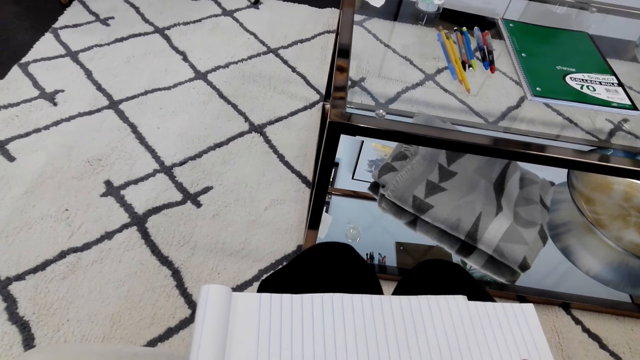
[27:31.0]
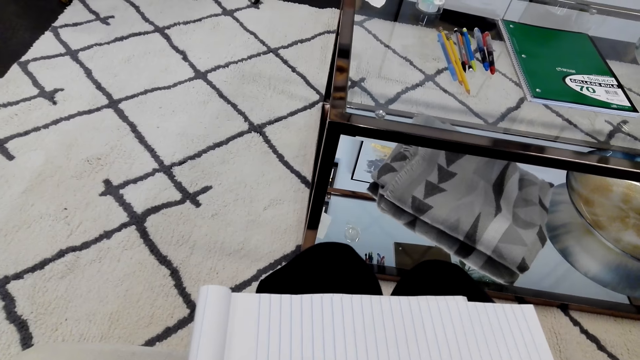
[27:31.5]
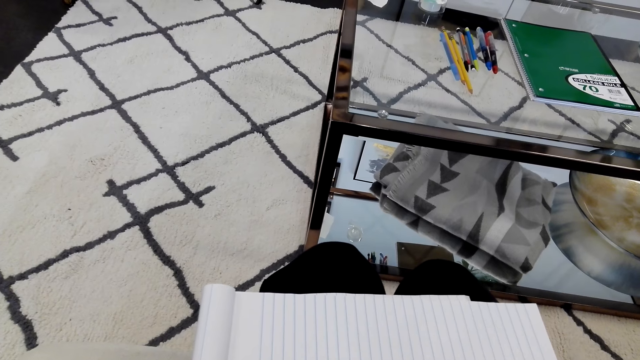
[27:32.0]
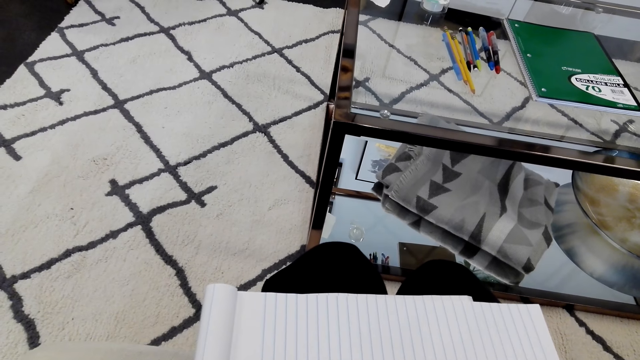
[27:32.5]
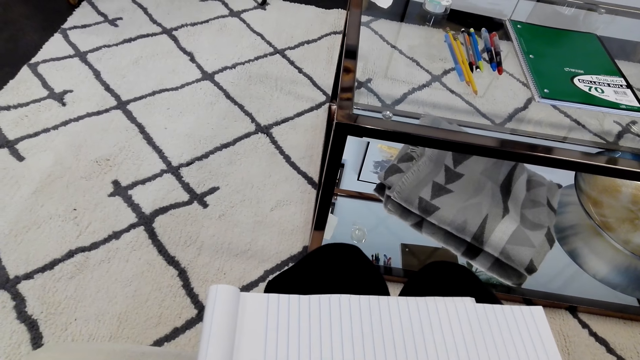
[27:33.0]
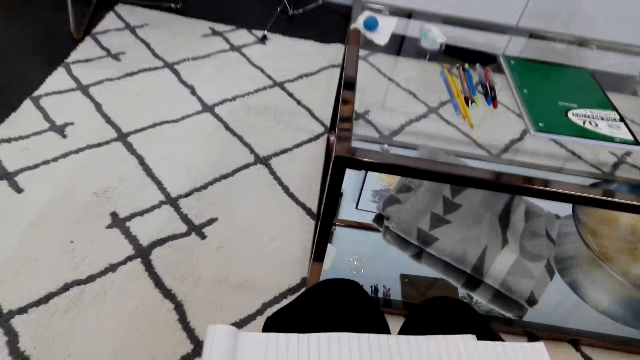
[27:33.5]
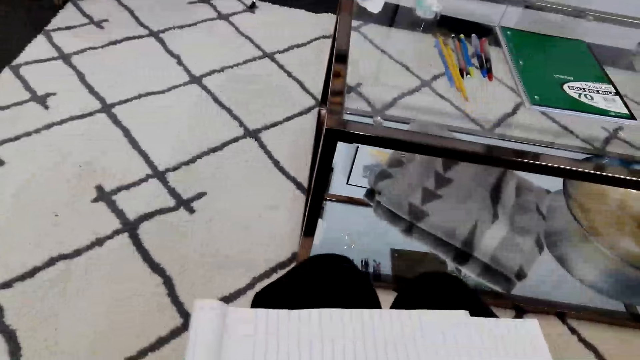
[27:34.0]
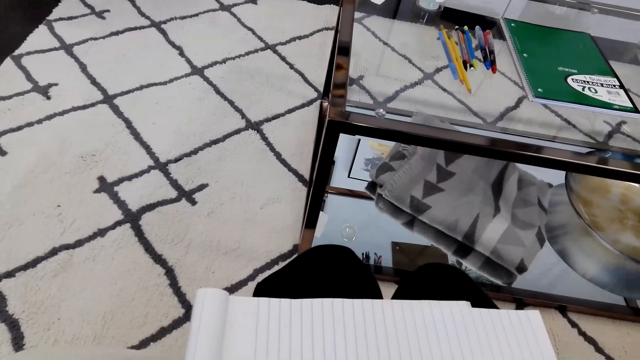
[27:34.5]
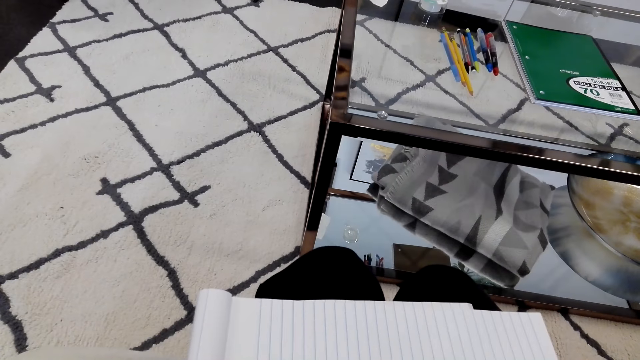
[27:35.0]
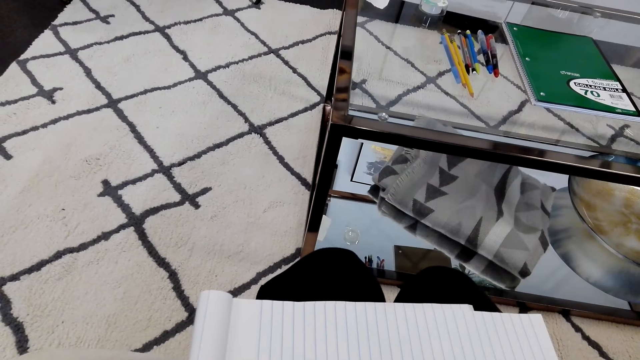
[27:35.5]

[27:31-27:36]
The camera wearer draws on a piece of paper.

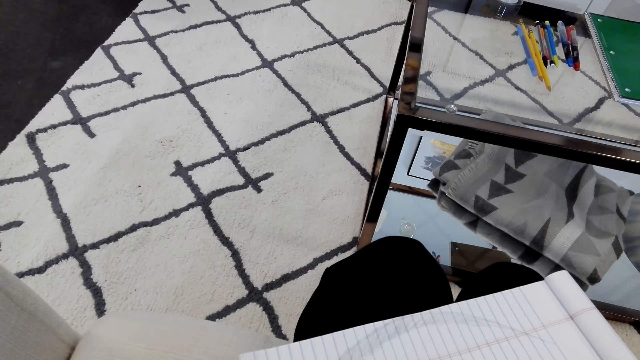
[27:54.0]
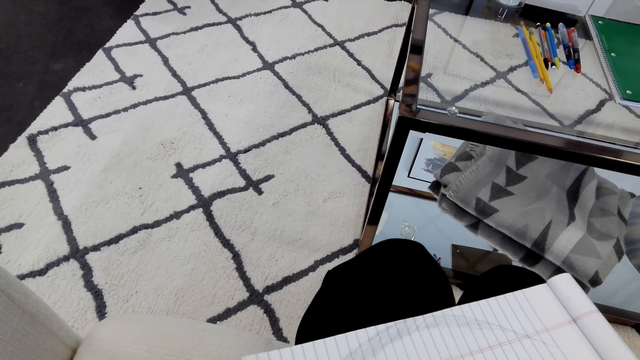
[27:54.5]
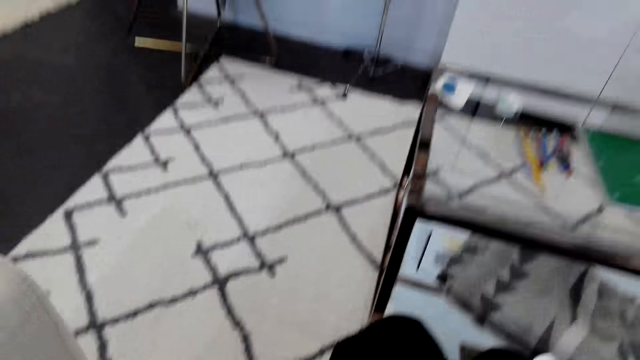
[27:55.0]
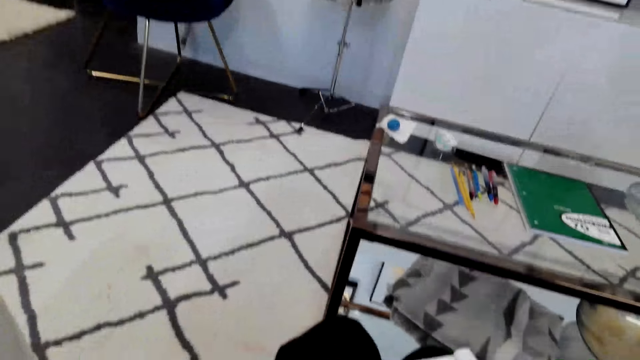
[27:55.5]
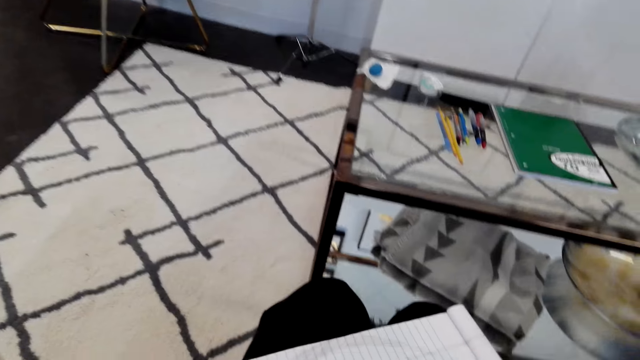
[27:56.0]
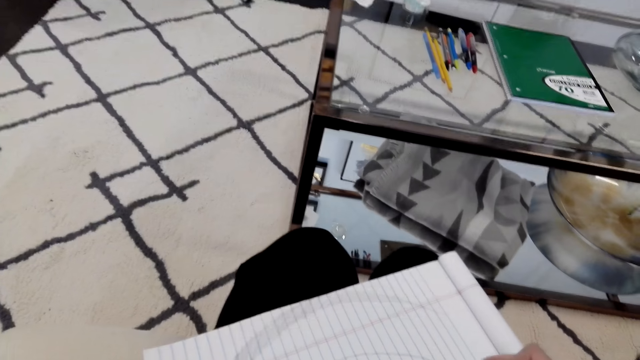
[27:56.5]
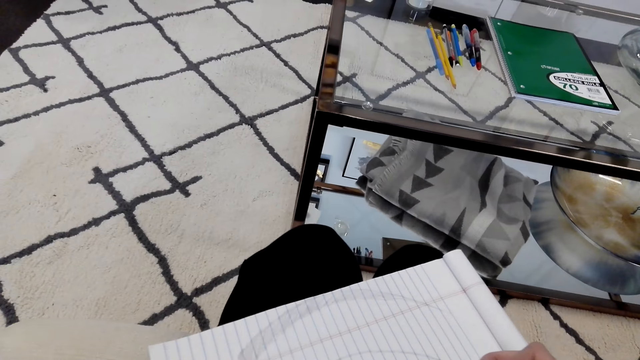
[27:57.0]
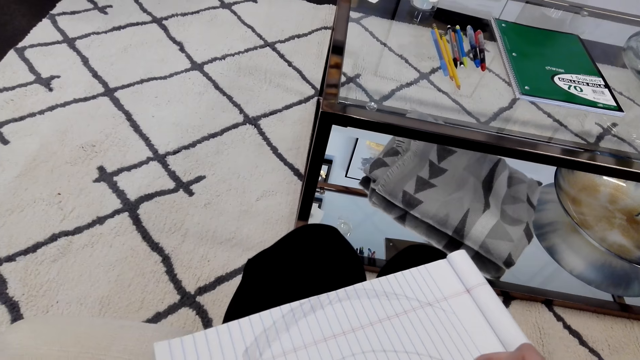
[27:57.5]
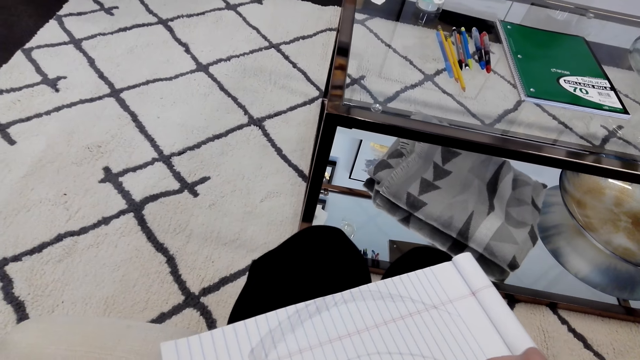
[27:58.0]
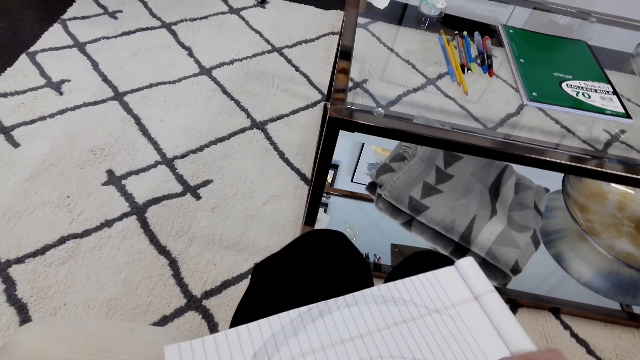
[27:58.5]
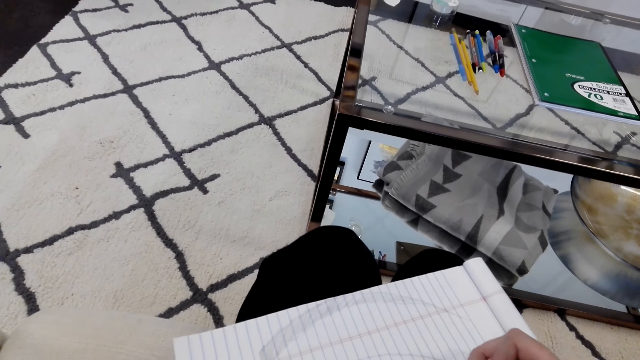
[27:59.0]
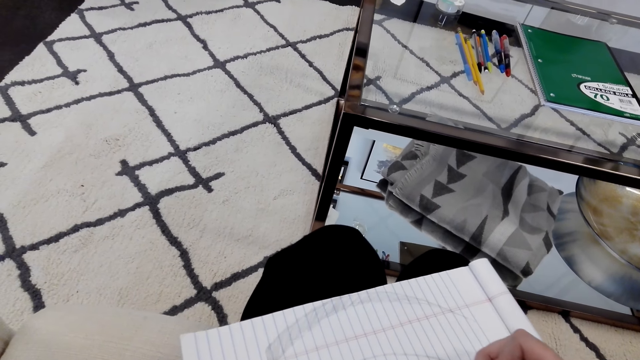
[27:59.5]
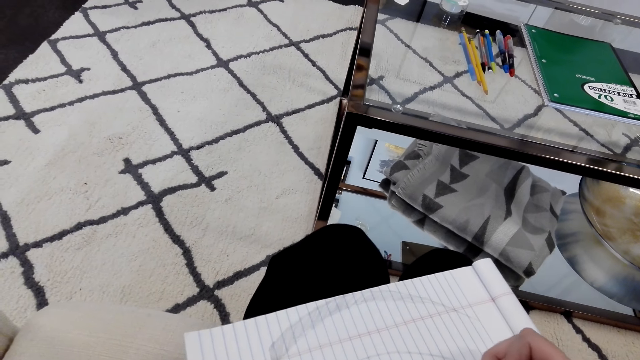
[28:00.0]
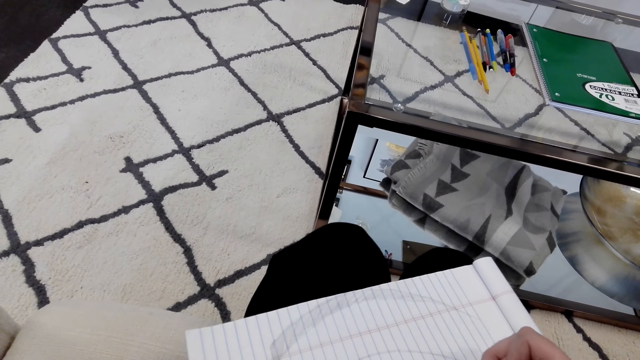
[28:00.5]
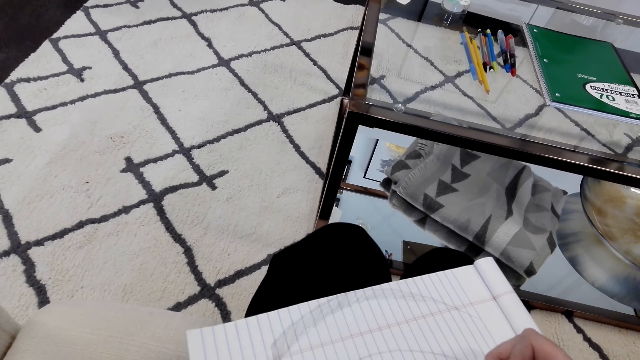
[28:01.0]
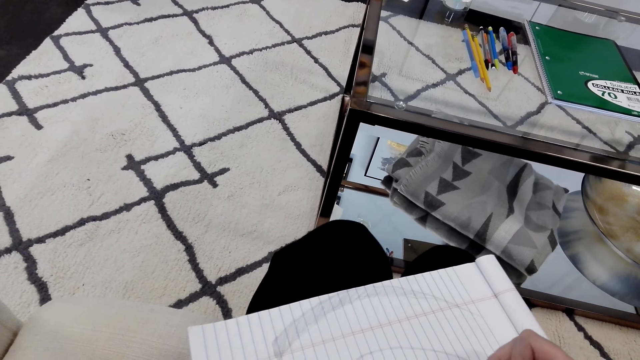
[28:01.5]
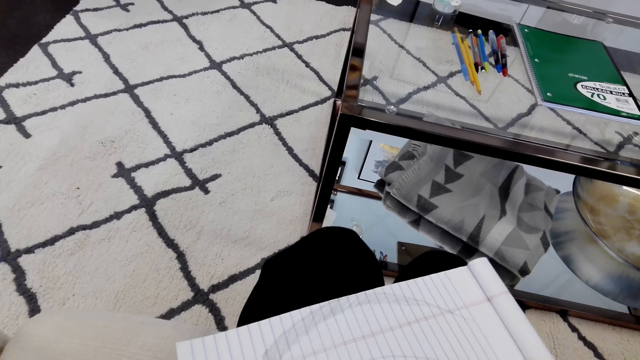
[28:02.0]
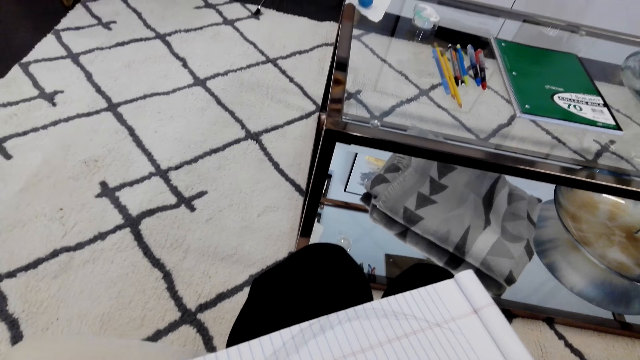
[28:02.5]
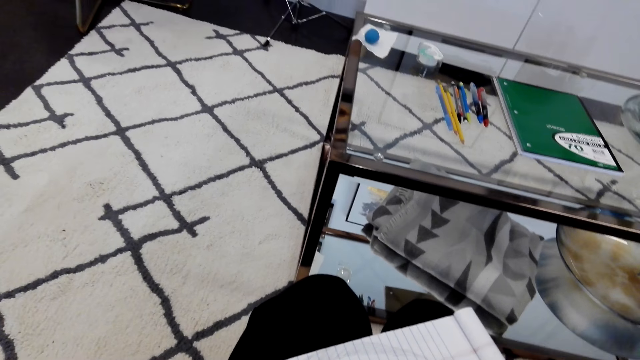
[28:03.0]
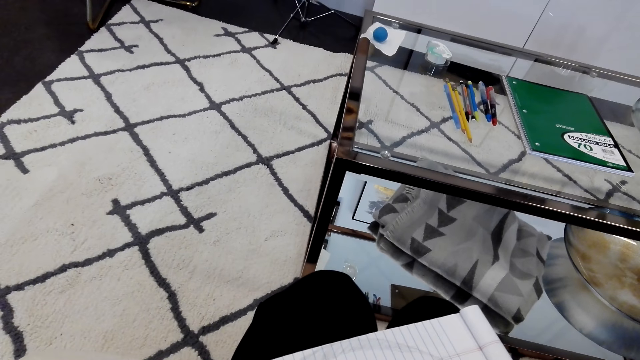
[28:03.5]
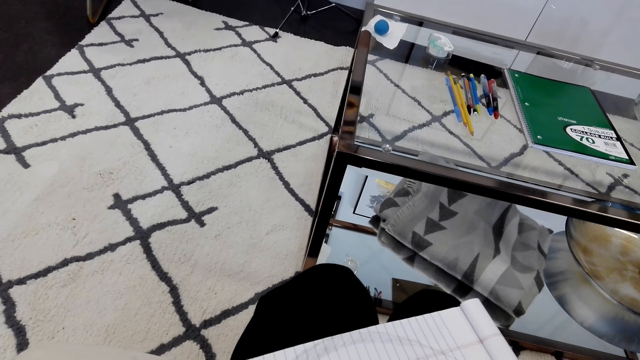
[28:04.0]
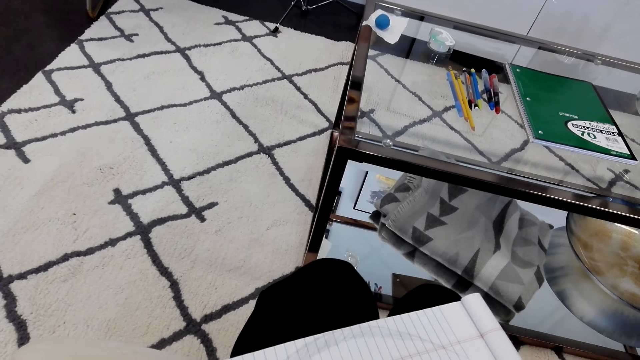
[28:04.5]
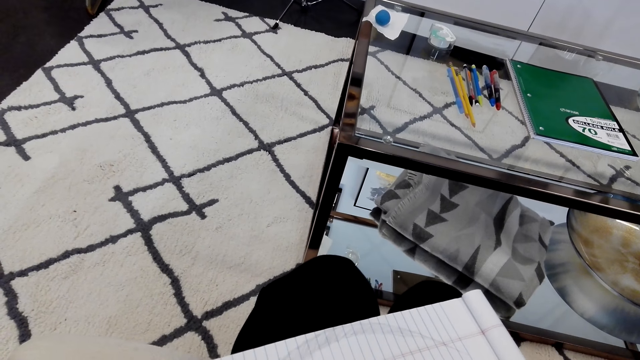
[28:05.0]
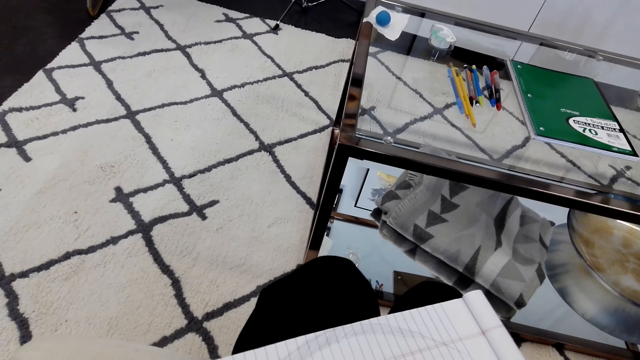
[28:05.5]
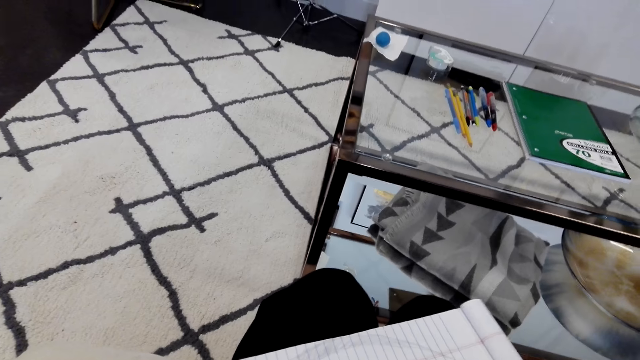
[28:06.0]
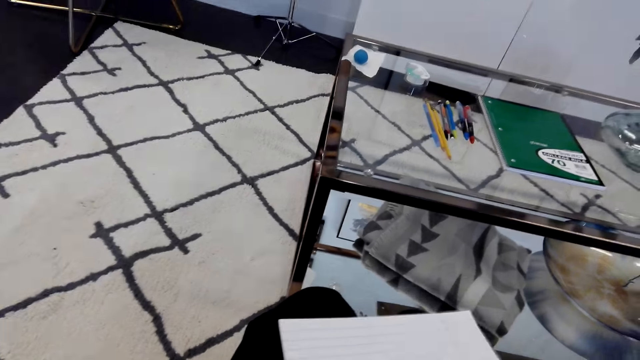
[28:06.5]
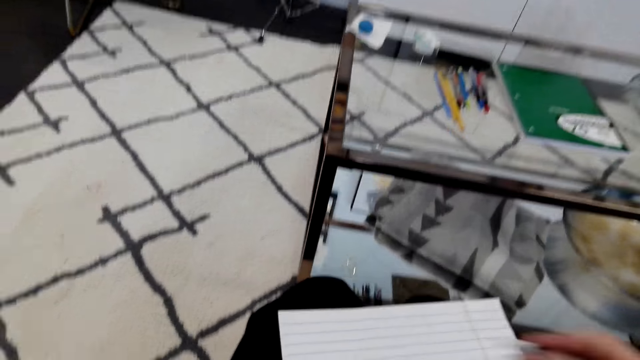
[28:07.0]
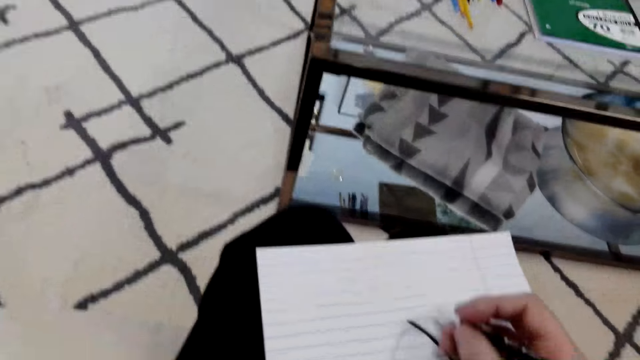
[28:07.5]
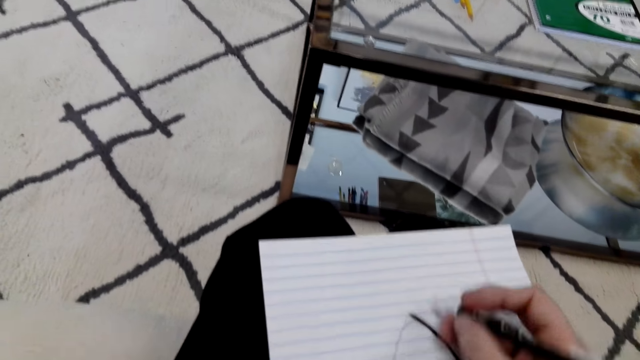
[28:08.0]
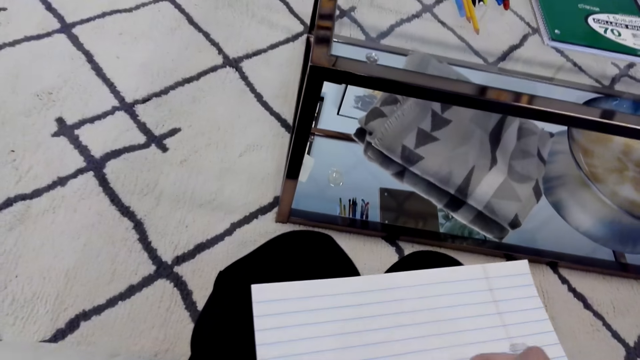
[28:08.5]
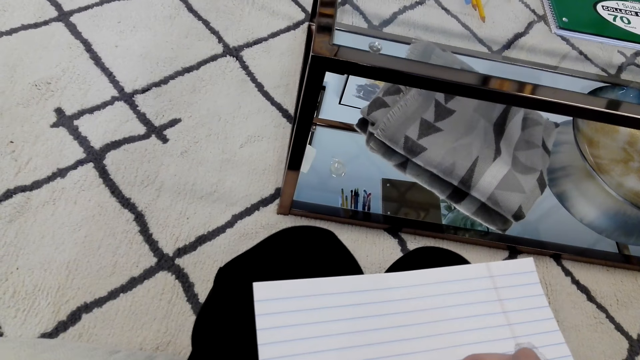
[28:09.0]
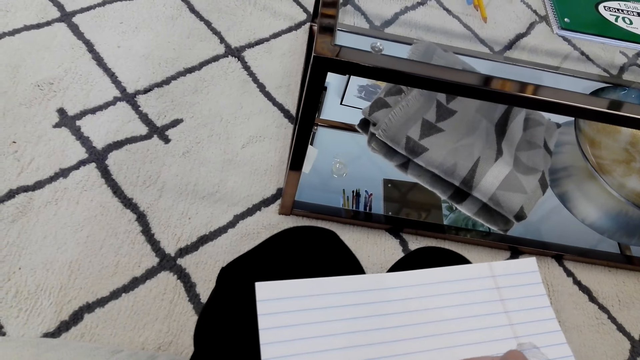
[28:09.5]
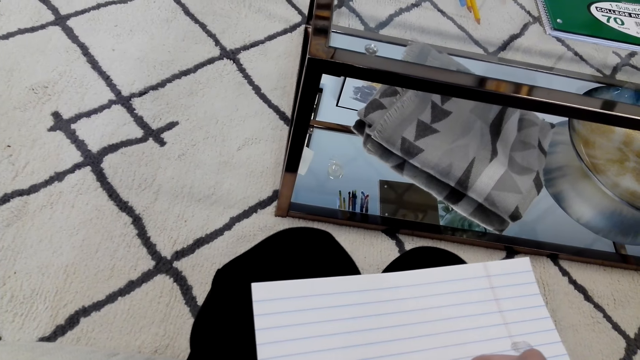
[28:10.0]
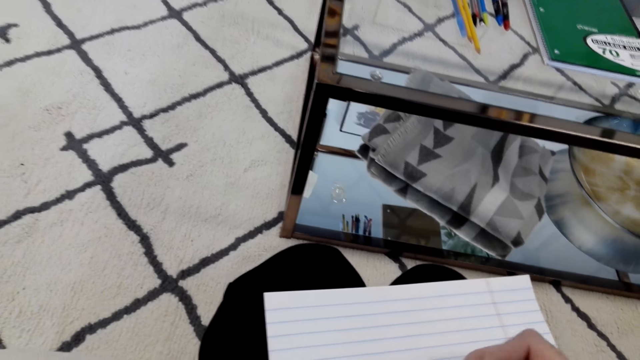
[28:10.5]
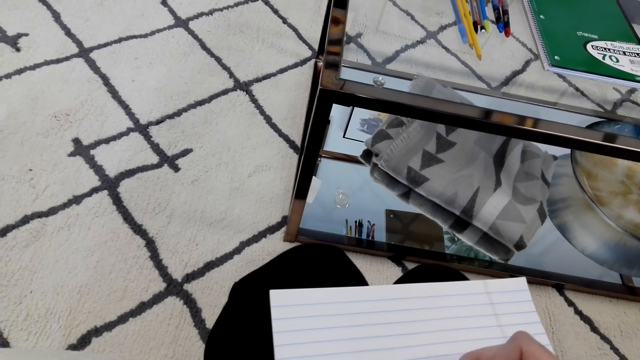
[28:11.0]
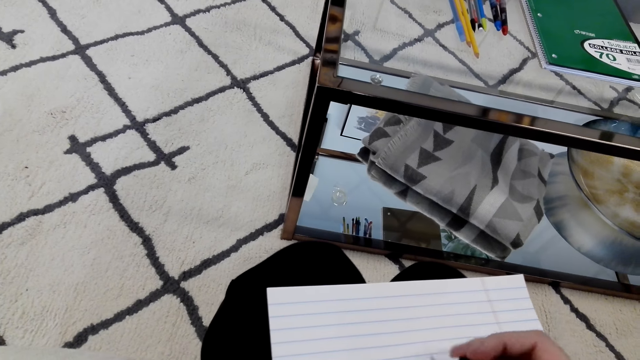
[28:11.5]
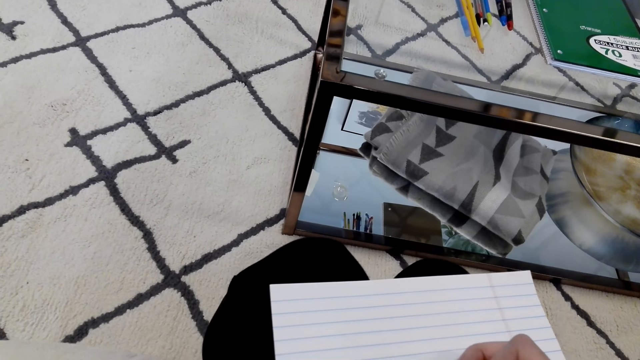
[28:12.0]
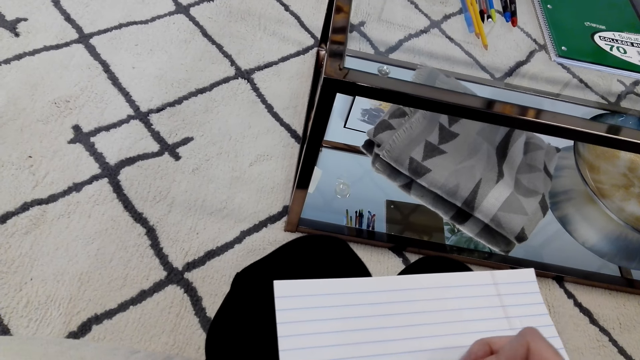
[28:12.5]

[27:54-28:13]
The camera wearer looks around. They draw on a book. They turn the book. They draw on the book.
